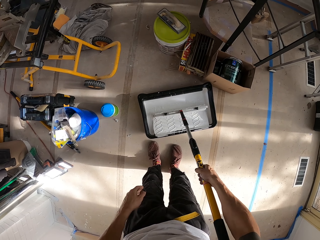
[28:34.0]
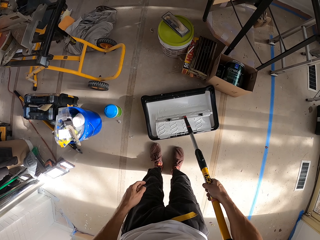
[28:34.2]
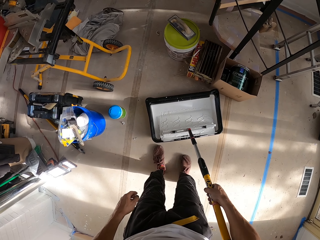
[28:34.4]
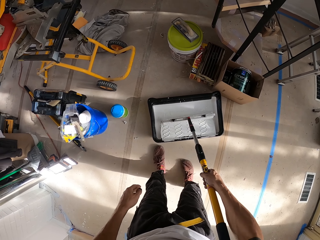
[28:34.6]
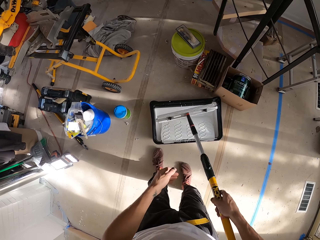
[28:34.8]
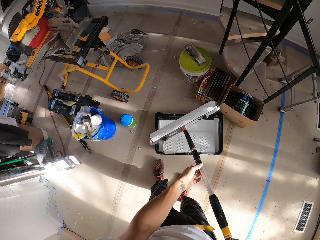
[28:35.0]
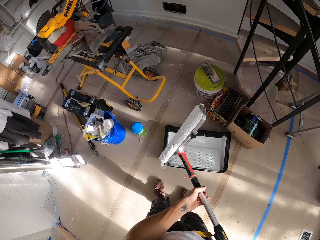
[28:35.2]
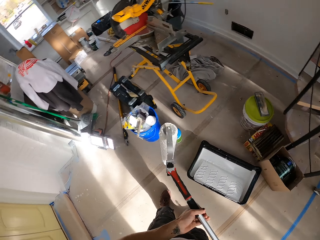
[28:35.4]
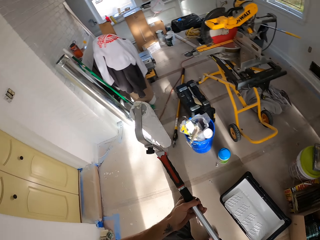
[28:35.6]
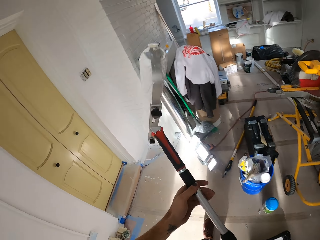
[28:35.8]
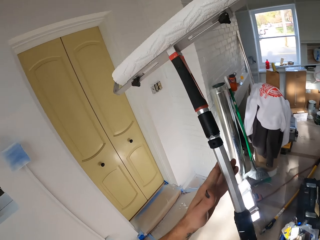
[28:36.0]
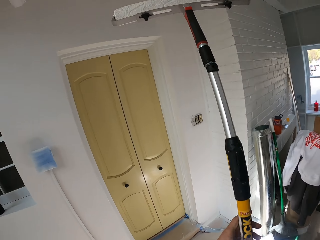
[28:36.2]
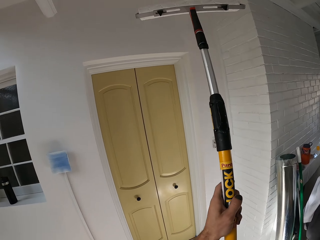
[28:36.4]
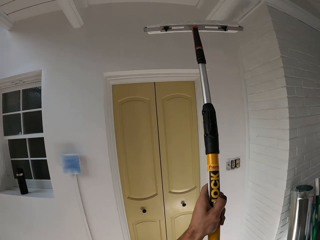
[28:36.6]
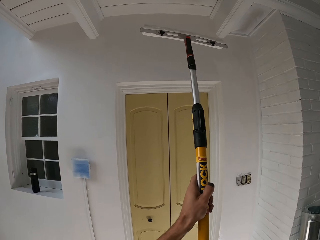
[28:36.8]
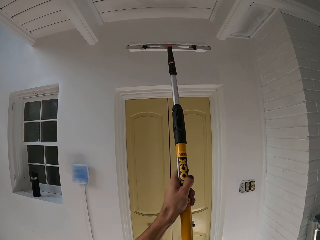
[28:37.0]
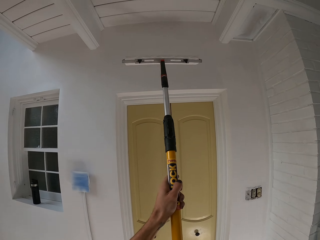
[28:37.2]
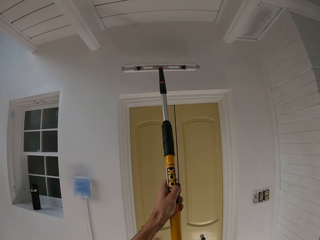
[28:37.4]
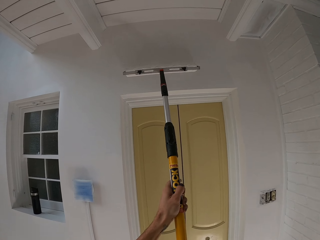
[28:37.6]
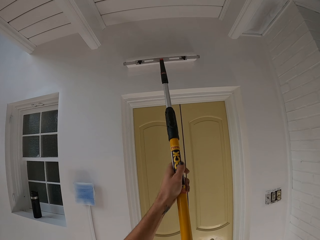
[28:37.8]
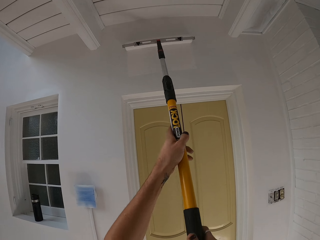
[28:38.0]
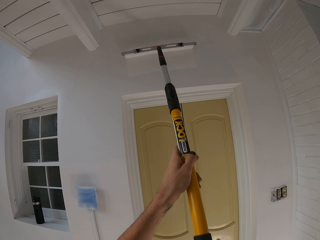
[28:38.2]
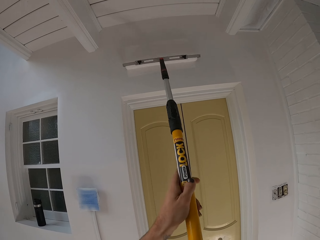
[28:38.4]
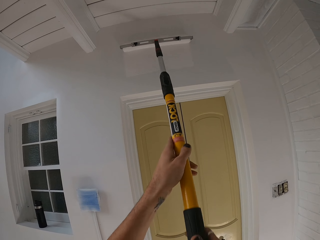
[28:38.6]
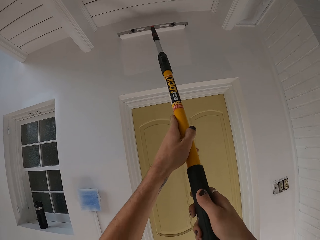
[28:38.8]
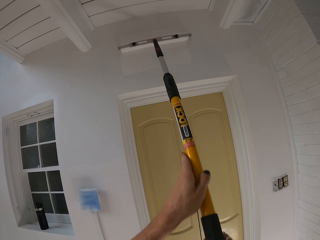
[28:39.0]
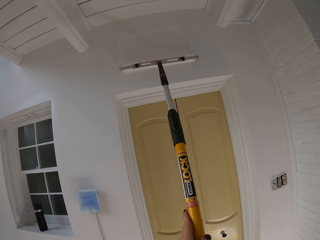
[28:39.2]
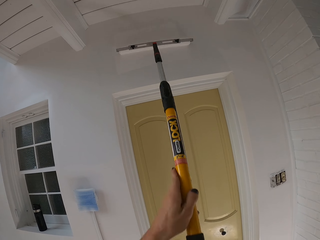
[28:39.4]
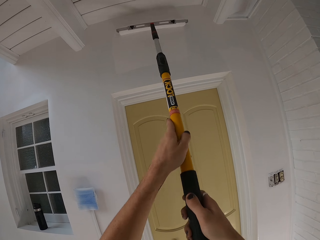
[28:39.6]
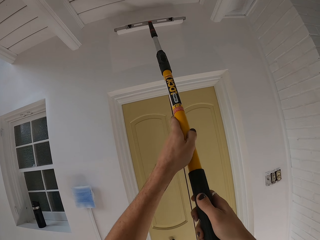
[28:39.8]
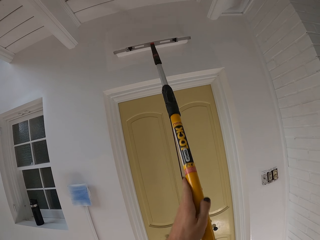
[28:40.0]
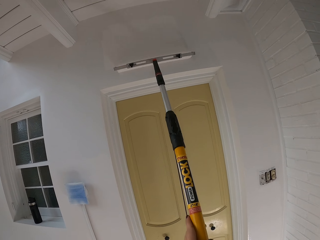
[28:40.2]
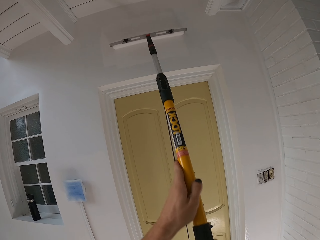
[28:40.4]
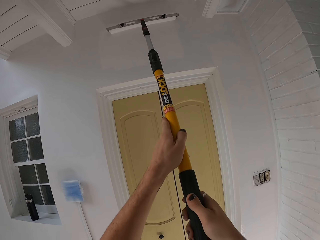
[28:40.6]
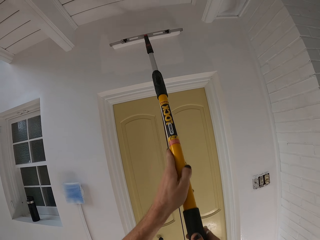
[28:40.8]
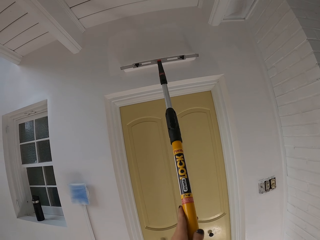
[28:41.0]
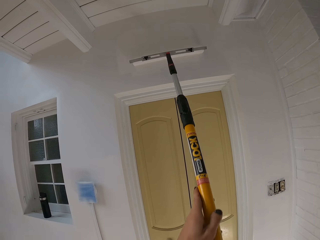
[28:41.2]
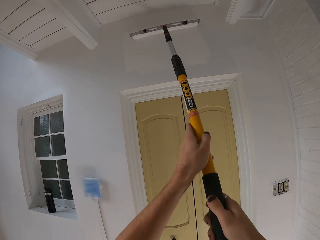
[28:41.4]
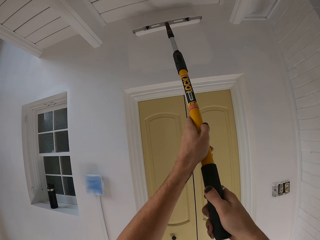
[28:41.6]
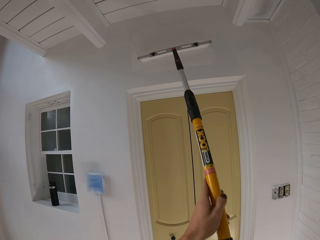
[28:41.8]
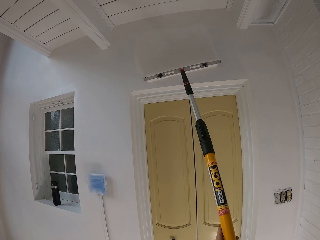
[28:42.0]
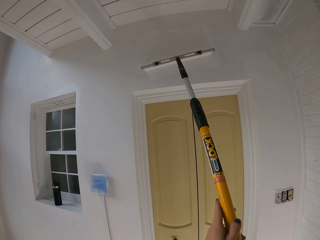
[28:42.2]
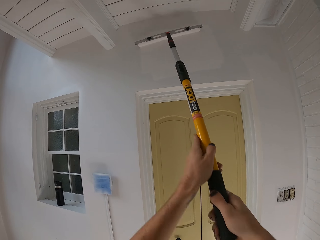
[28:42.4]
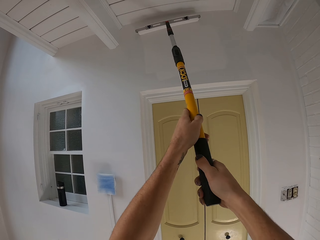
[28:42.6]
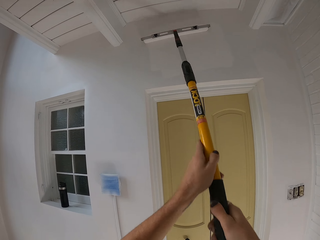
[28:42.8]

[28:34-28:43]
The camera wearer removes the paint roller from the paint. They paint the wall with the paint roll brush.

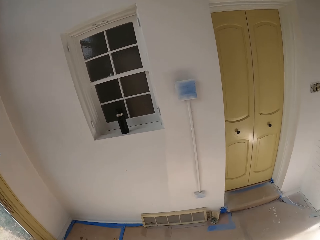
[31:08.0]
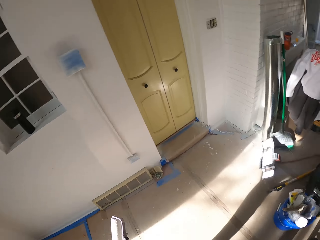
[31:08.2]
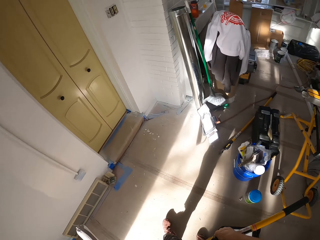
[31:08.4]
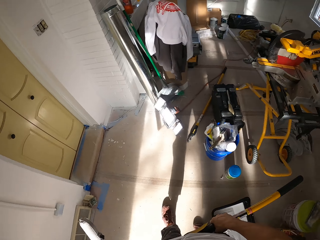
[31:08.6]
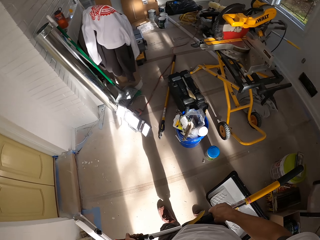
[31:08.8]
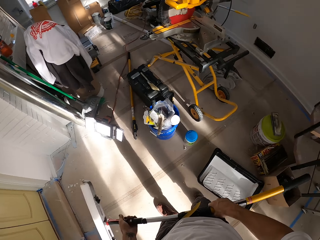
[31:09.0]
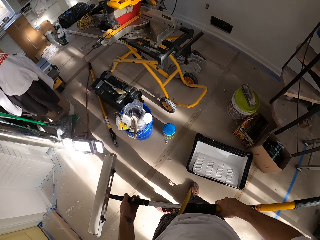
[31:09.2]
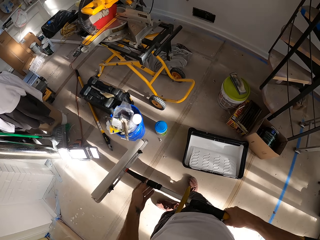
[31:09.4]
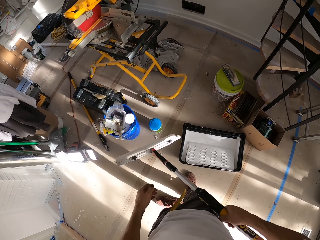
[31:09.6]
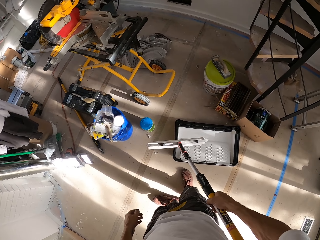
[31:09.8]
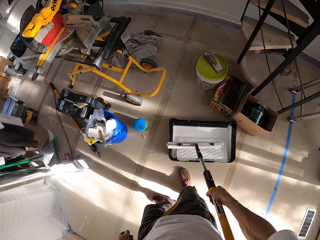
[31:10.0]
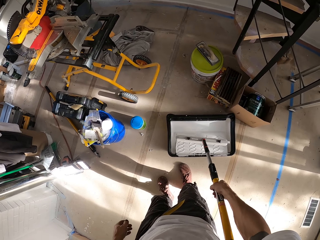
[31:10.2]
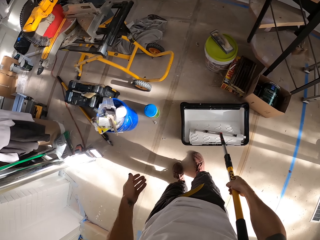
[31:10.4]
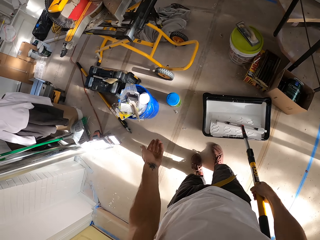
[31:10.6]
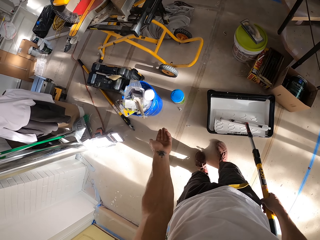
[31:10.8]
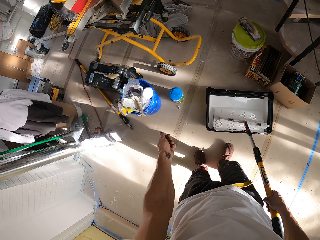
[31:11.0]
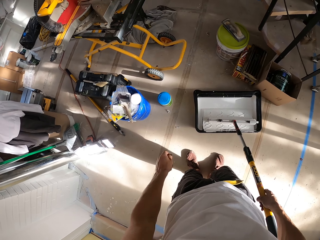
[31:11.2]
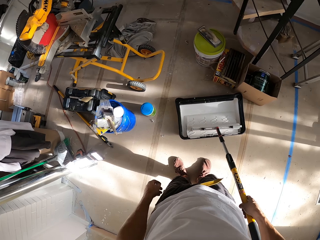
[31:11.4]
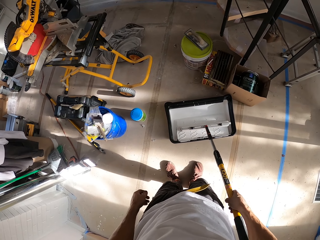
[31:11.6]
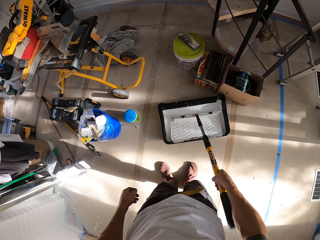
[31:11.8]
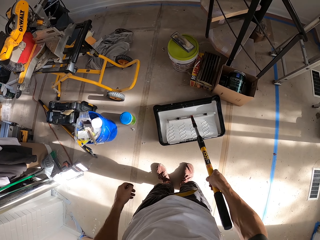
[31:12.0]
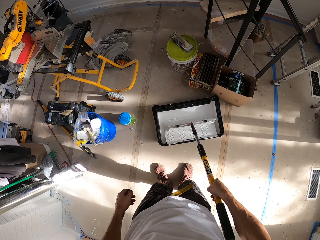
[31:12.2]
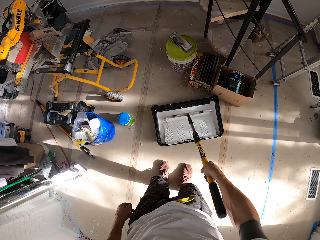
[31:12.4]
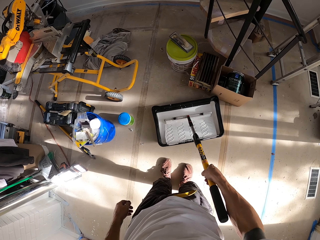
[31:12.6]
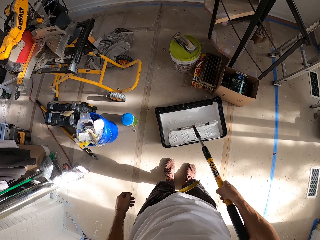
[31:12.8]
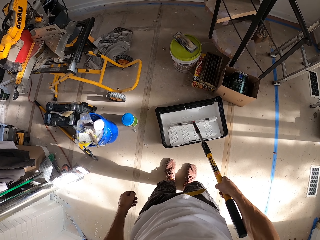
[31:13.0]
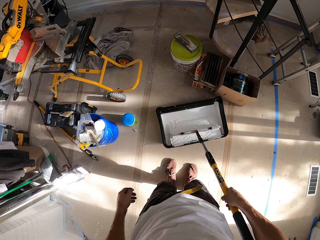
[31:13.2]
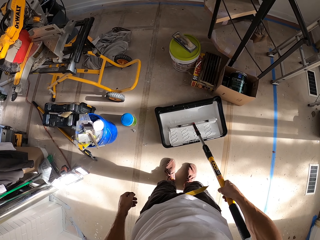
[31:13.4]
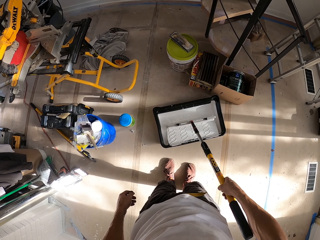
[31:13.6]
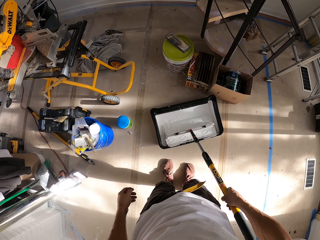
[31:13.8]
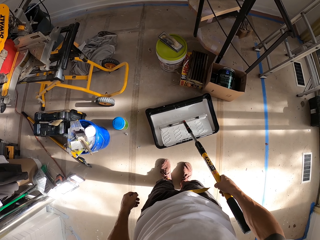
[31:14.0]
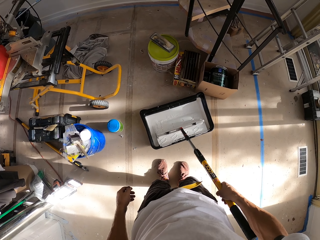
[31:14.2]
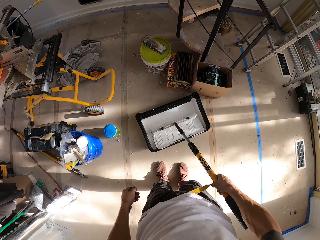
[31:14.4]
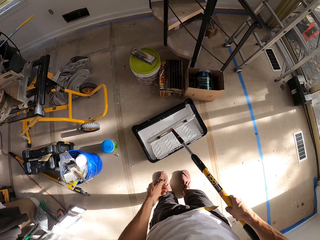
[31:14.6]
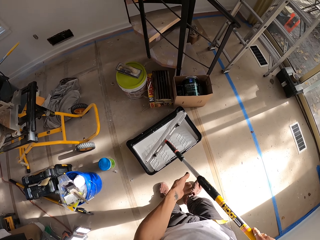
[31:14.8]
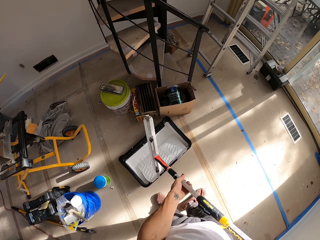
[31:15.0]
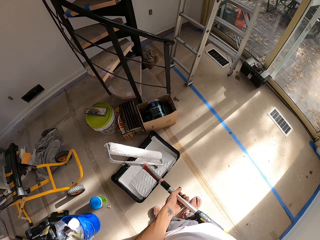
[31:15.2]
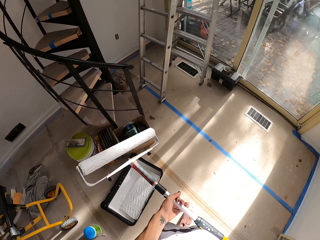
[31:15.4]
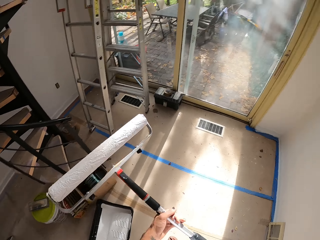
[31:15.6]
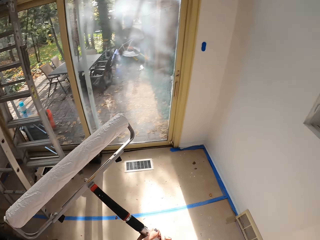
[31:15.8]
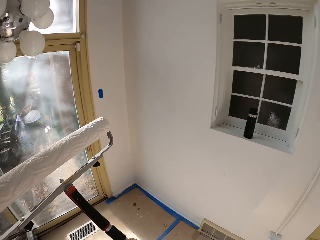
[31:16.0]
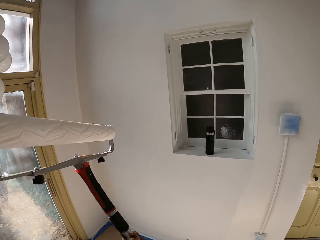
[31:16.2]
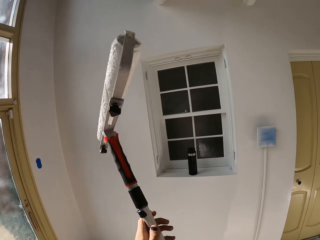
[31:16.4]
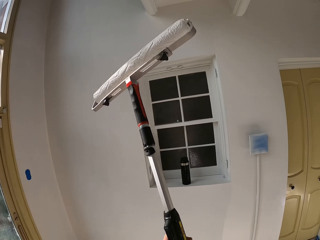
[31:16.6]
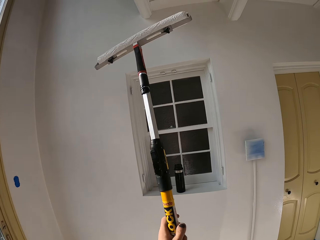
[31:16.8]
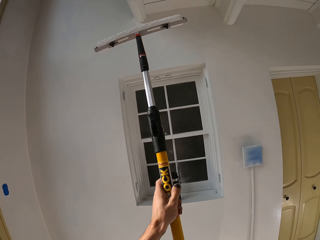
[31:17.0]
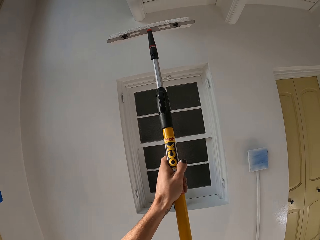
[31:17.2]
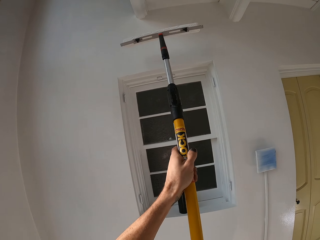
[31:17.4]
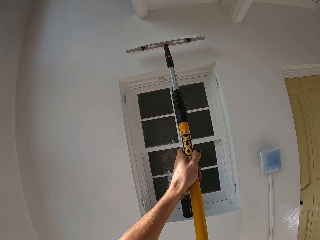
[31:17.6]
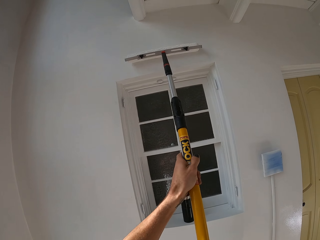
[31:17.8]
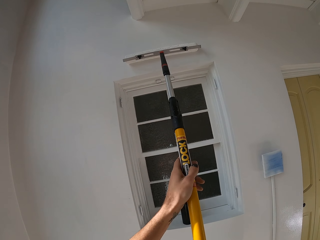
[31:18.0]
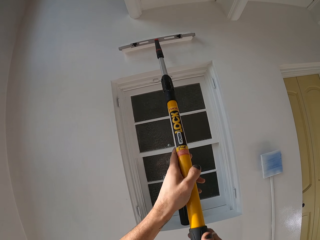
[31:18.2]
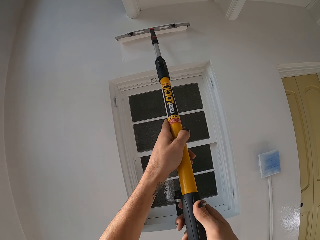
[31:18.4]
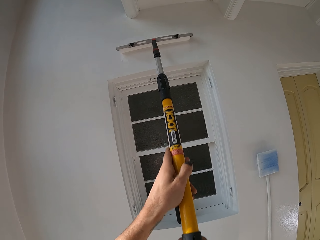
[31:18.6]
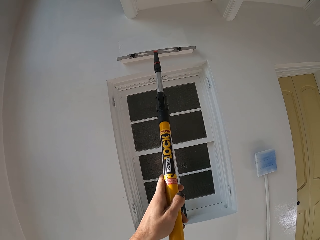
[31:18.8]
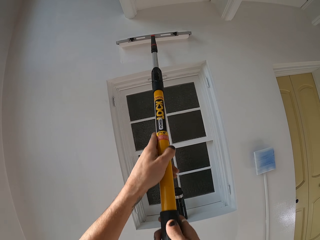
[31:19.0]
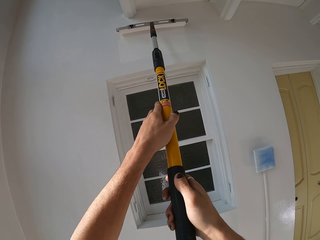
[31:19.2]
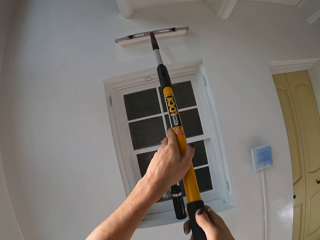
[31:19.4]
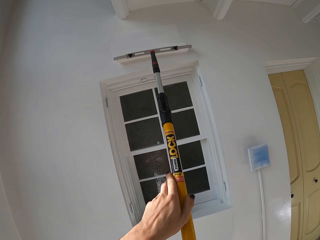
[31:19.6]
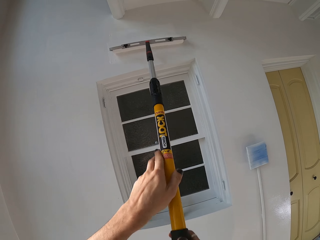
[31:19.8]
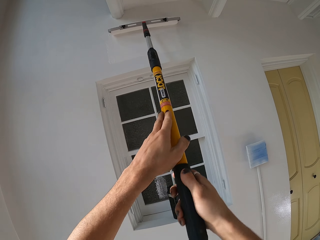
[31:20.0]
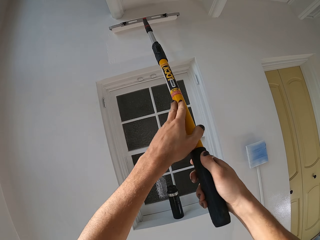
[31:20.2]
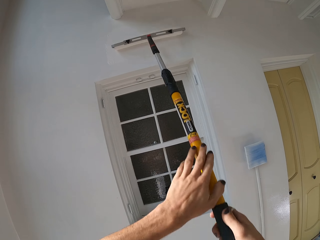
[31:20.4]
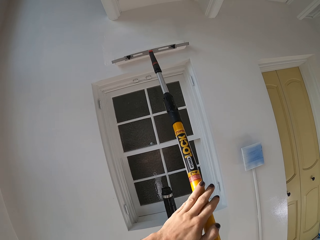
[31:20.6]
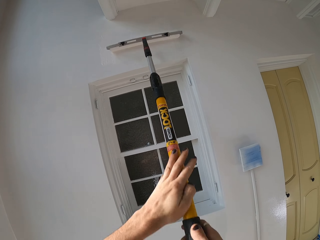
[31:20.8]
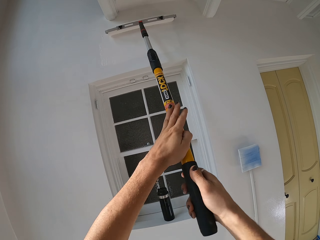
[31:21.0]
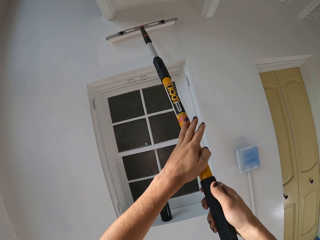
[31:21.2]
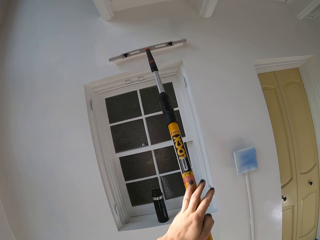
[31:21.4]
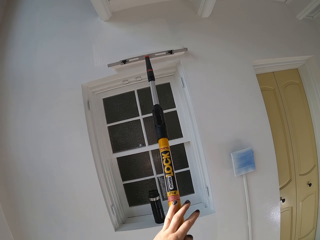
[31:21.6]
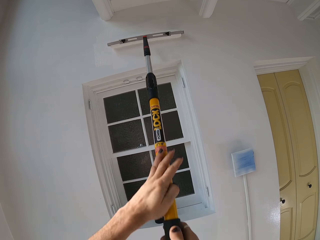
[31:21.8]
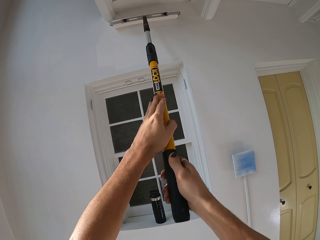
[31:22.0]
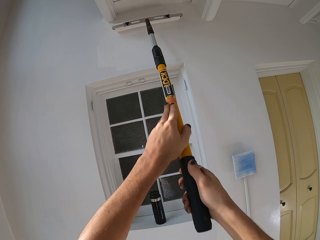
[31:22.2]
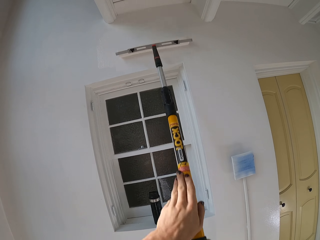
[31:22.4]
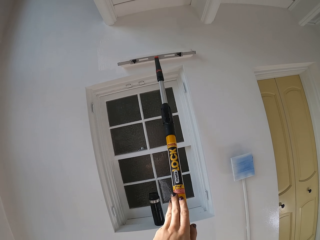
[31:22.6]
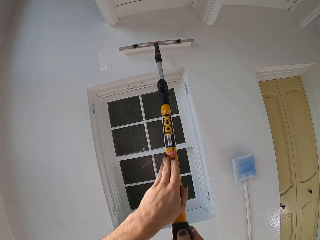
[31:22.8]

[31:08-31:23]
The camera wearer dips the roll brush in the paint. They roll the paint roller in the paint. They remove the paint roller from the paint. They paint the wall with the paint roll brush.
